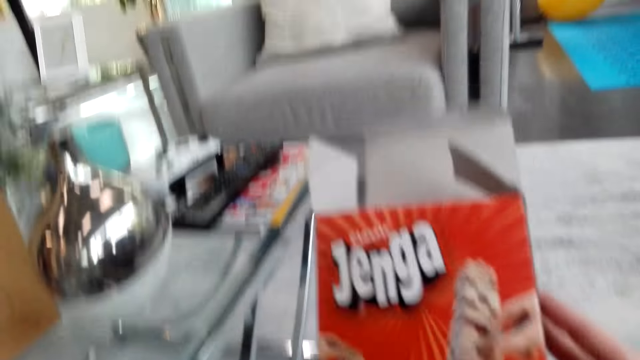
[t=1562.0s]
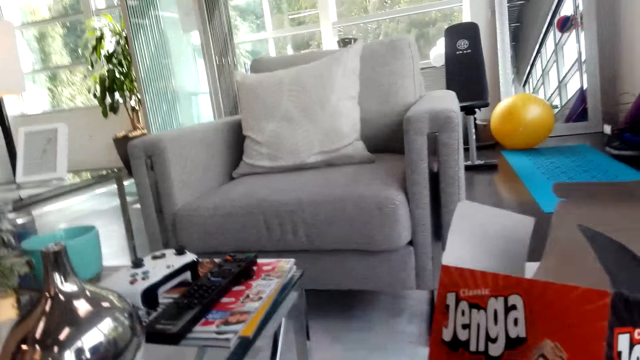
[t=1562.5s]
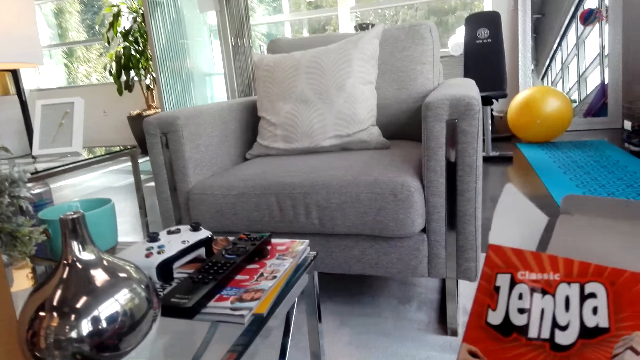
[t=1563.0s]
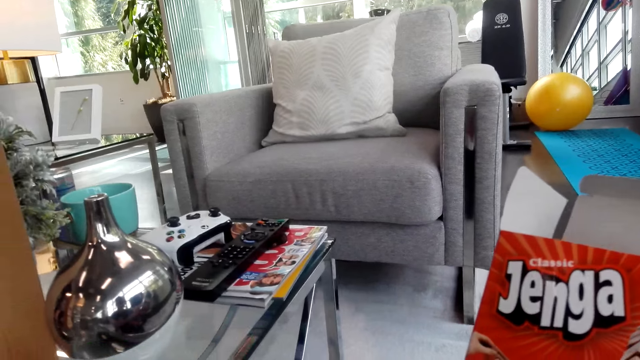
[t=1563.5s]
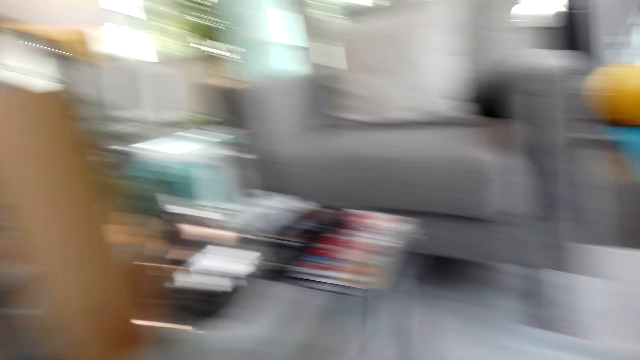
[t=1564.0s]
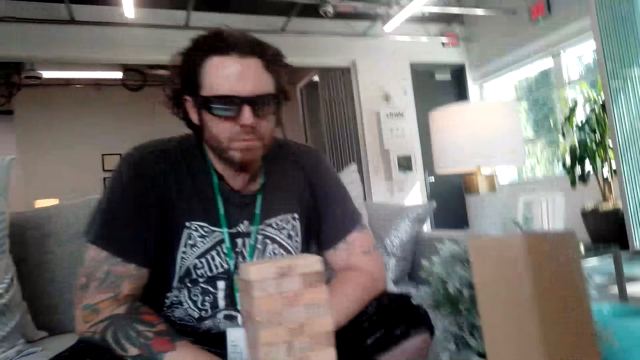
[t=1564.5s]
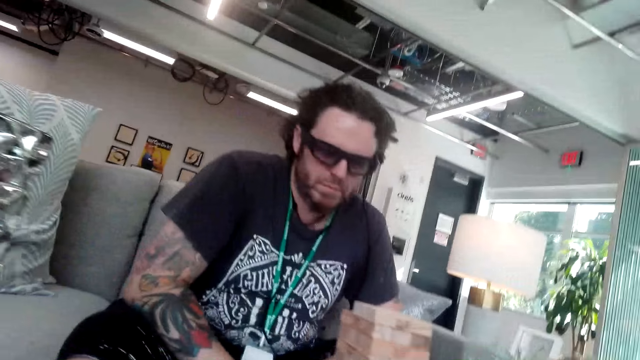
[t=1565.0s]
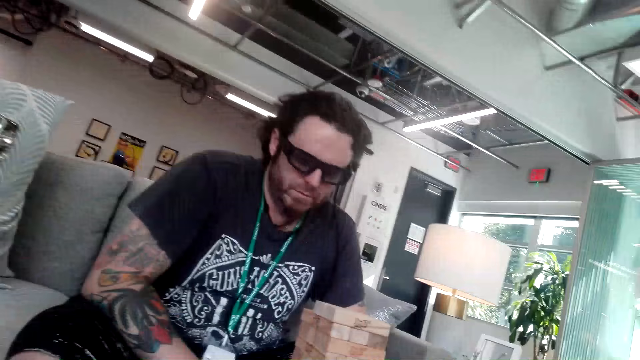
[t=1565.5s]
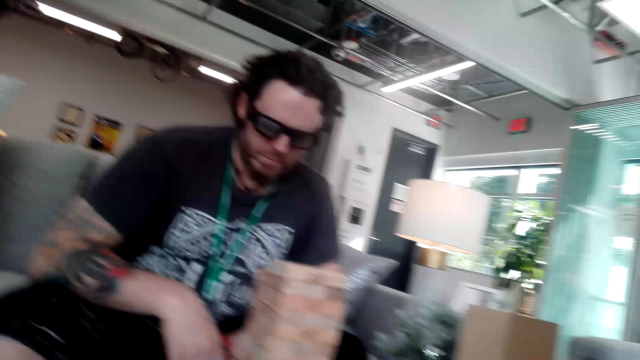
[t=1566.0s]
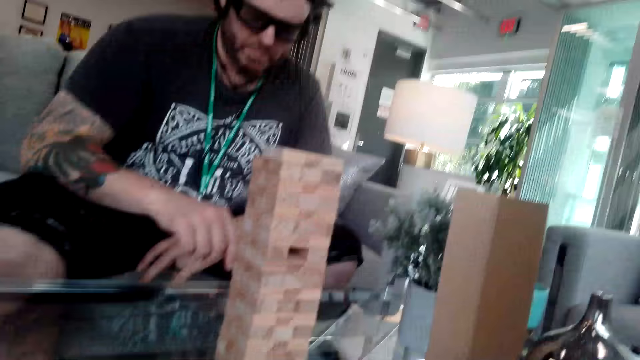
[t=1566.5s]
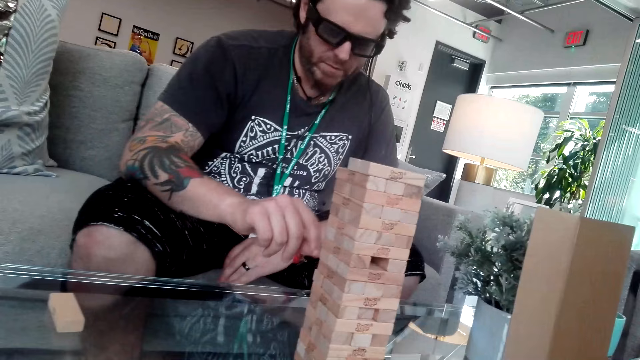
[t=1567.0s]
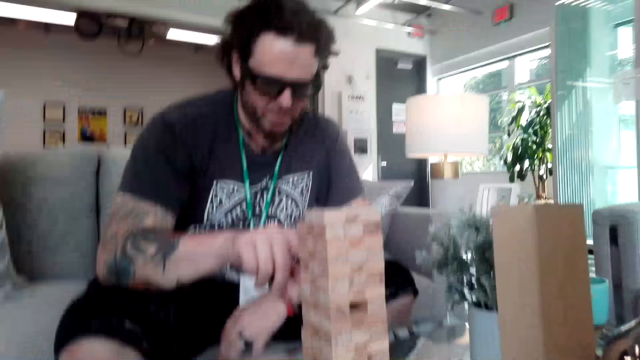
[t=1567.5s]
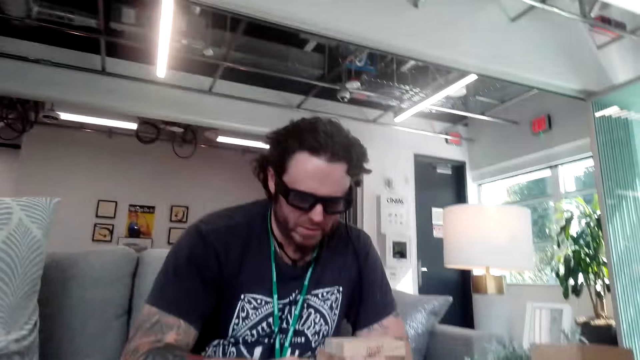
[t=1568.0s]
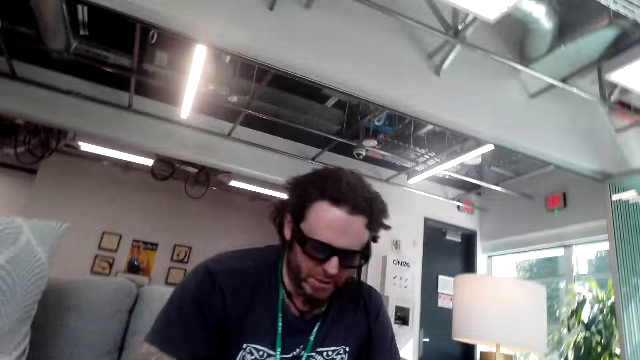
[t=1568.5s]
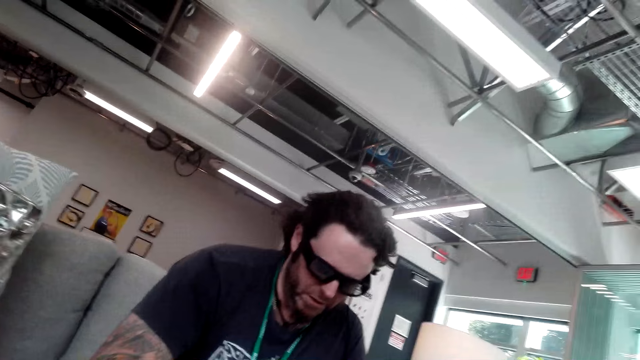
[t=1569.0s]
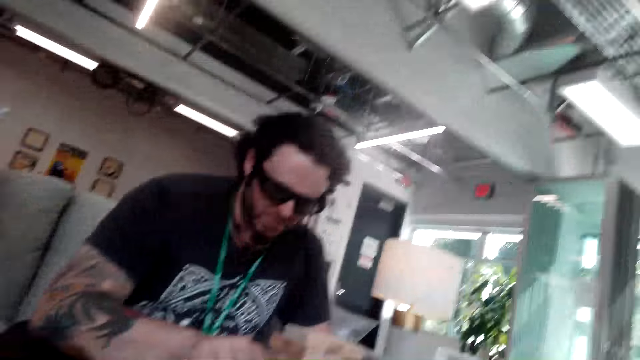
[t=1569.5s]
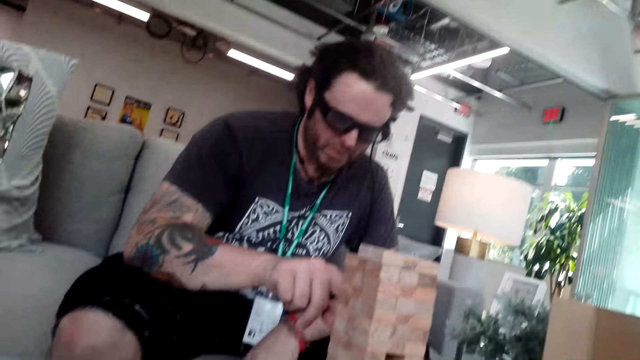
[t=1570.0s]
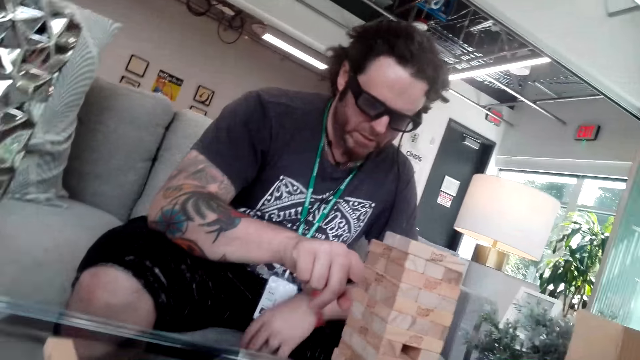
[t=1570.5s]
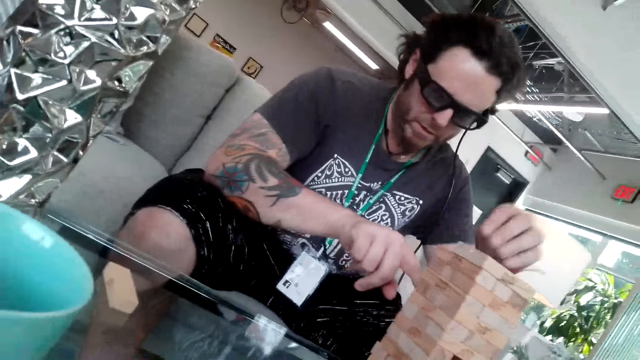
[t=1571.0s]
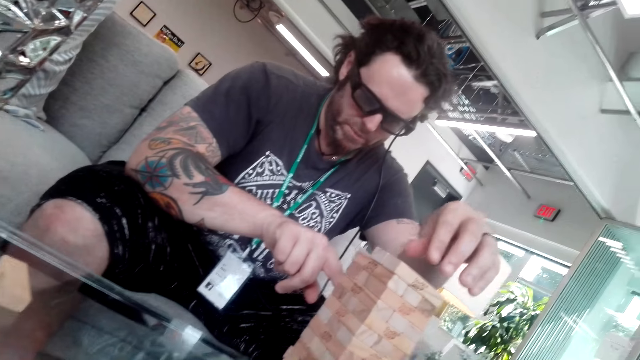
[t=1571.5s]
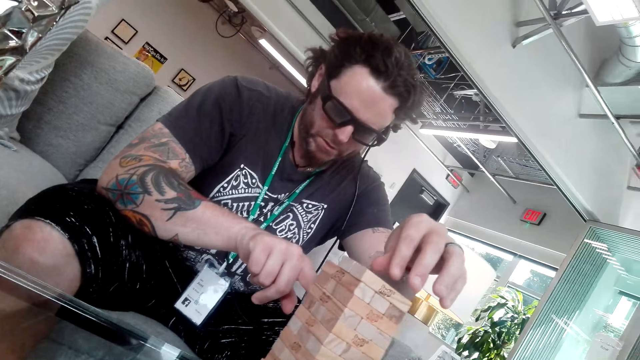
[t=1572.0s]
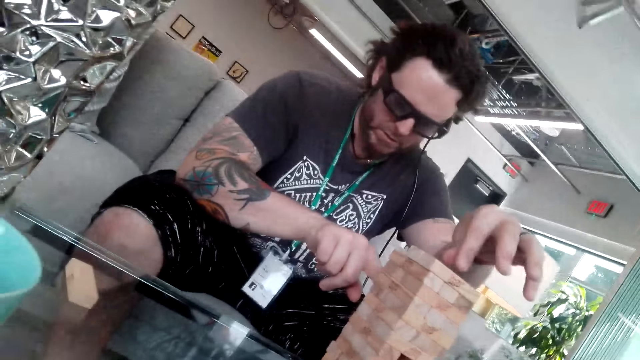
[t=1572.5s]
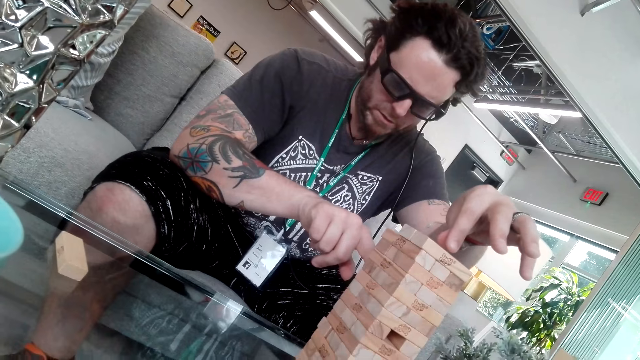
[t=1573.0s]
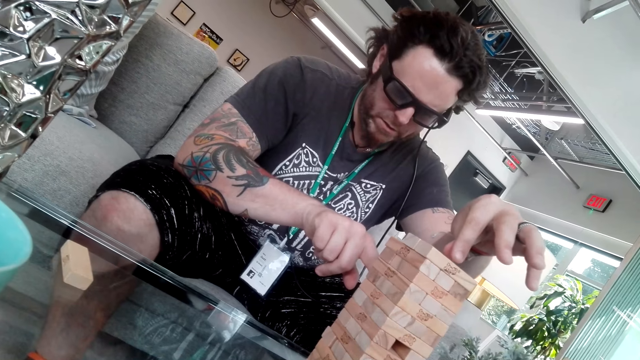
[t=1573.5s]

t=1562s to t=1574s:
The camera wearer reads on the box. The man plays the jenga game.

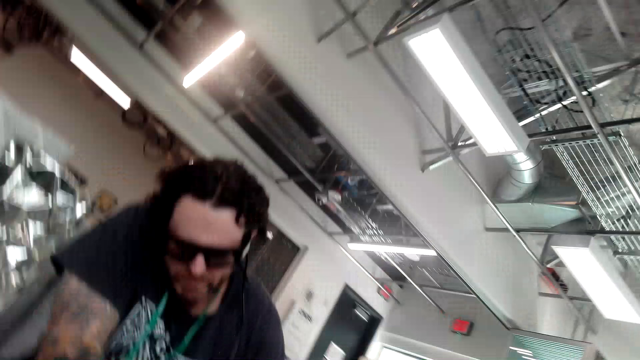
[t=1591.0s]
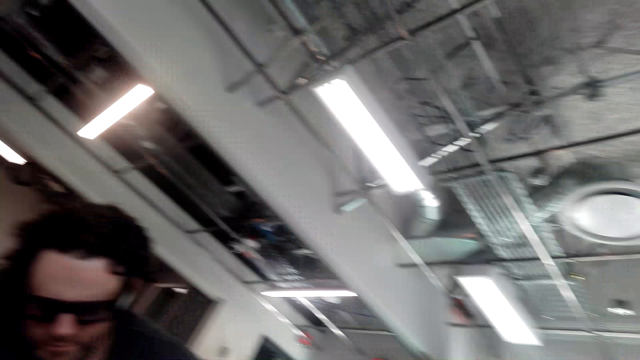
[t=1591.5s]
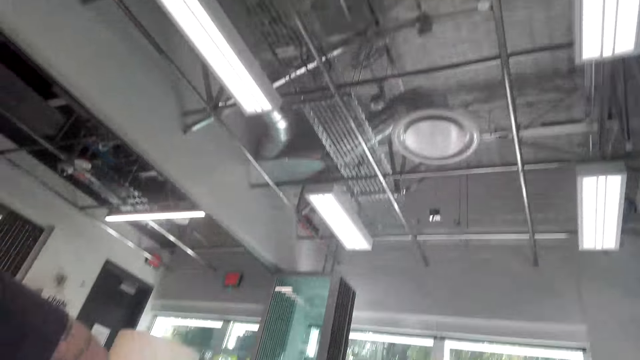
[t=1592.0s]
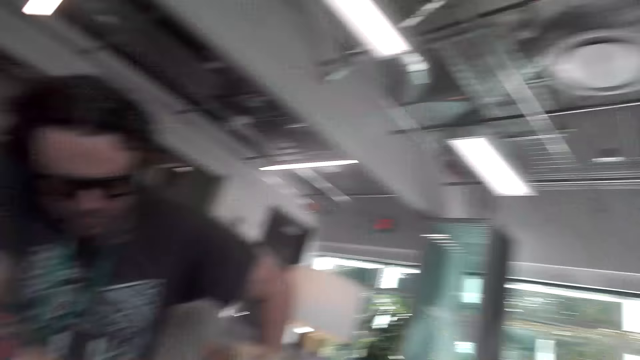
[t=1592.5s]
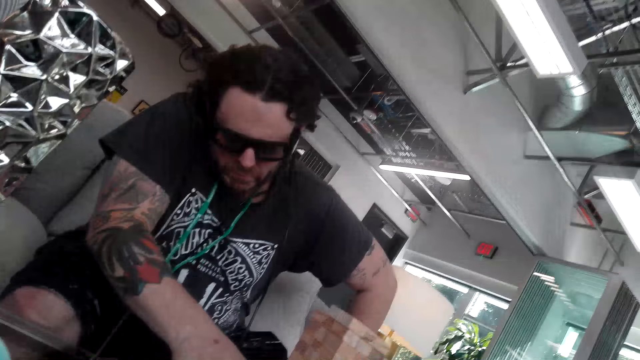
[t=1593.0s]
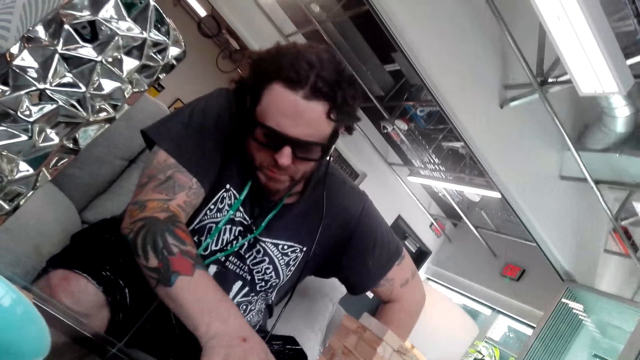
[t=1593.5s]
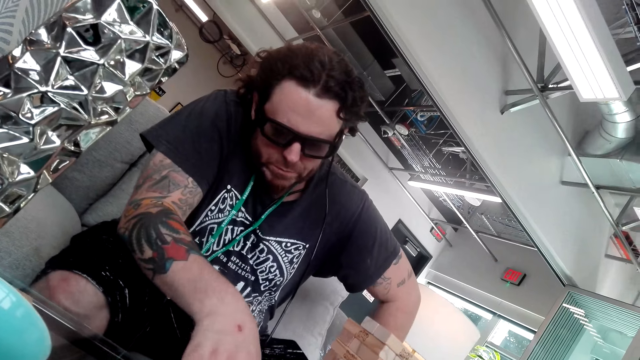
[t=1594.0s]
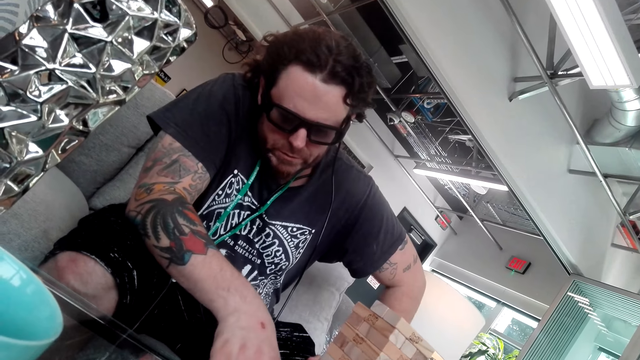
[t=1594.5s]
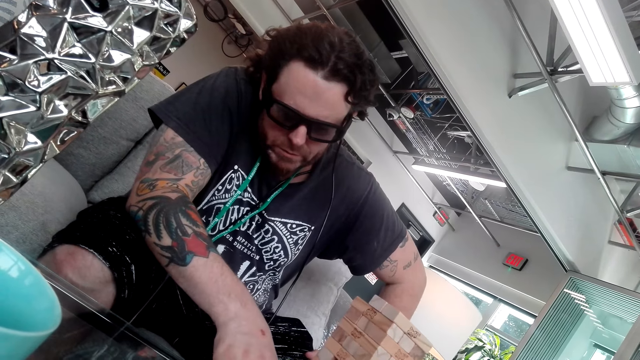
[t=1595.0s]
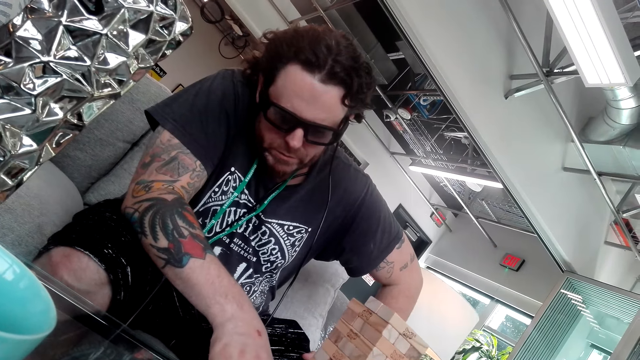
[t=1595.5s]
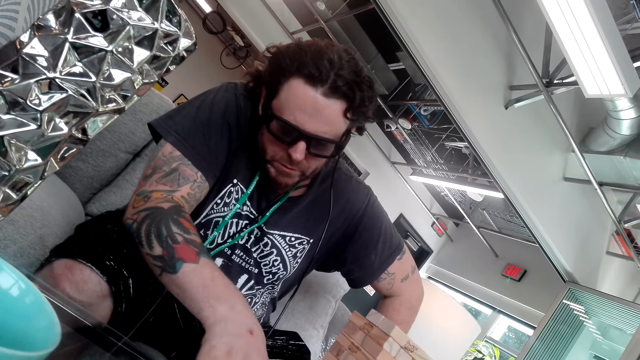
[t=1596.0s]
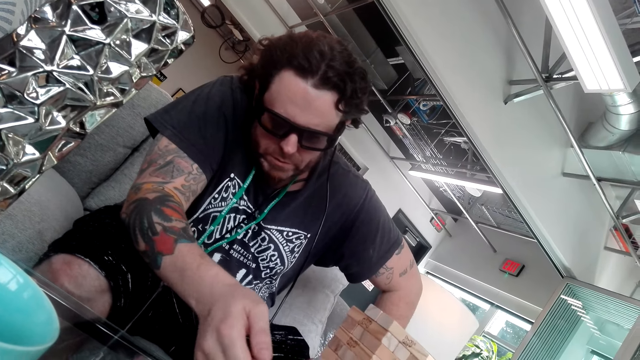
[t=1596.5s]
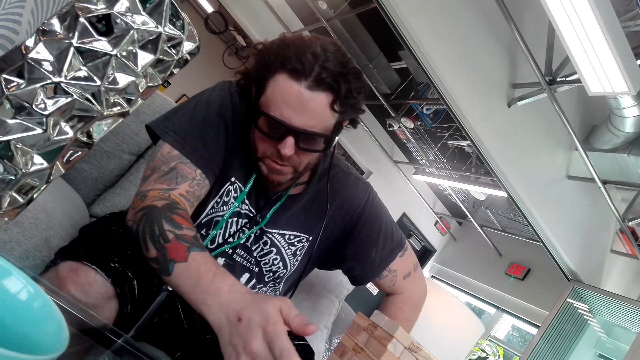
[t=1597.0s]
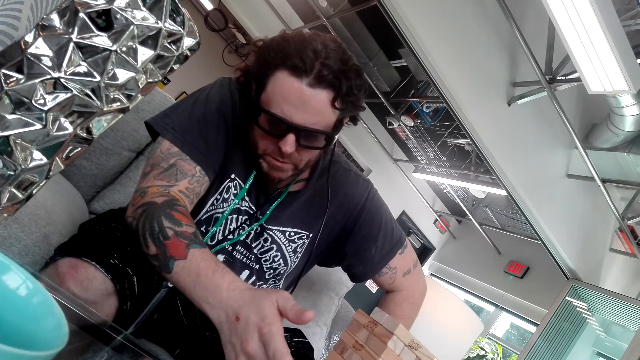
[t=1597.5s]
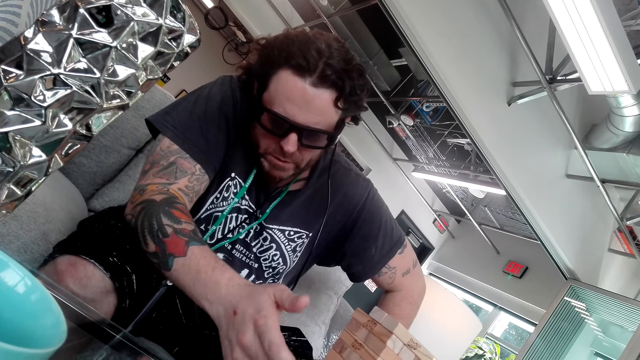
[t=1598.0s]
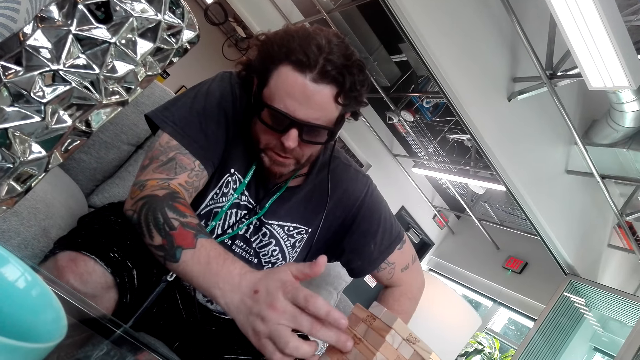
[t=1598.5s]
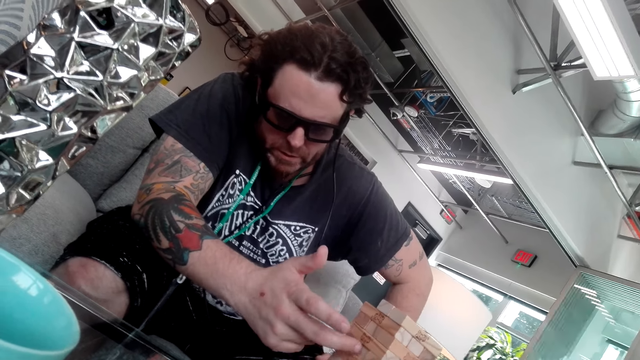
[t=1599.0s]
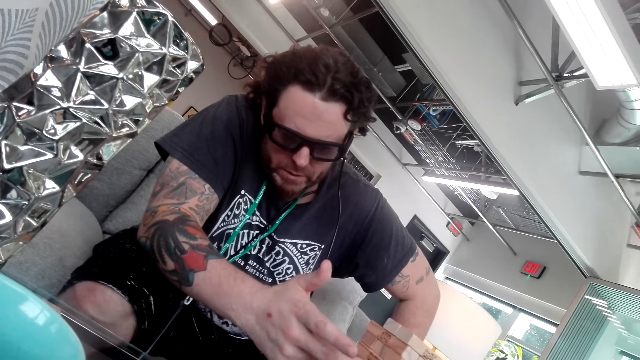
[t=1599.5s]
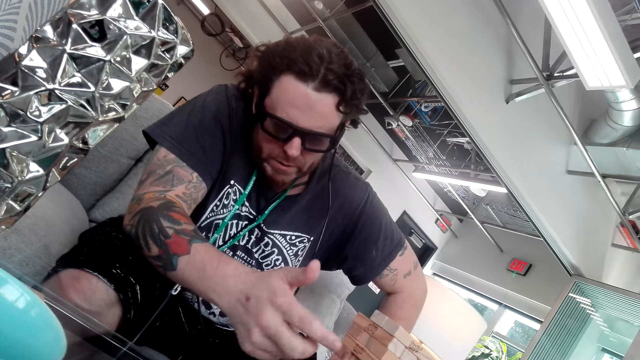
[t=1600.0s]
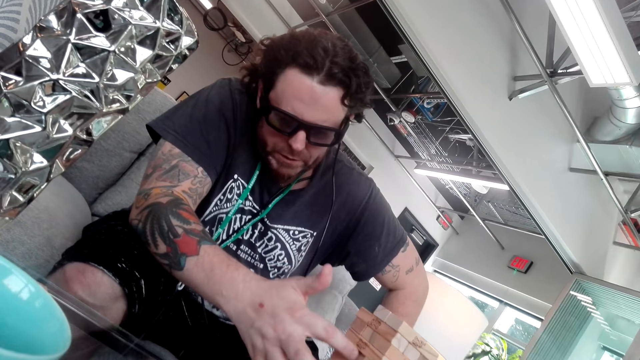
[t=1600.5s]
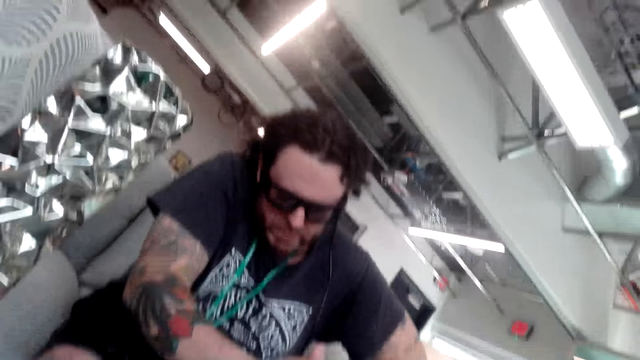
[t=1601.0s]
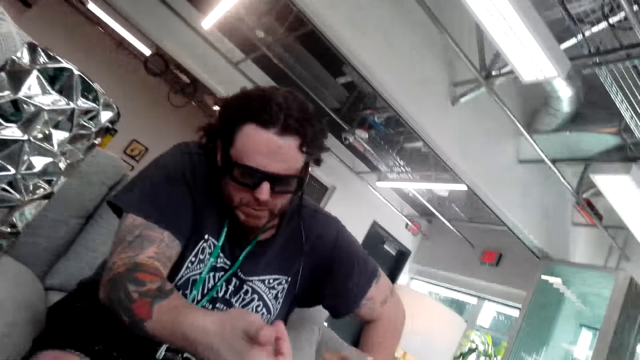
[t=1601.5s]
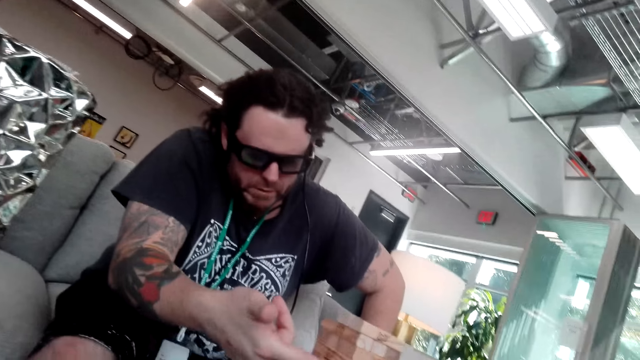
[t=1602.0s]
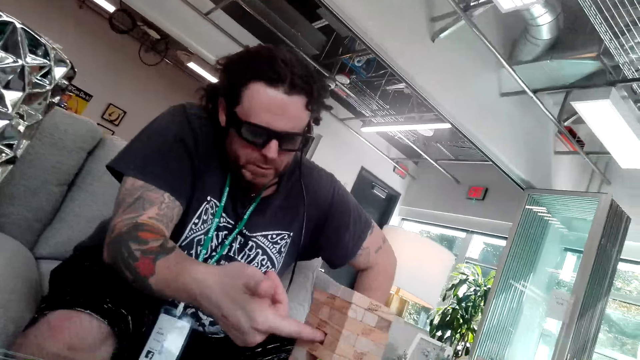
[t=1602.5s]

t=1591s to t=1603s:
The camera wearer talks to the man. The man plays the jenga game.
